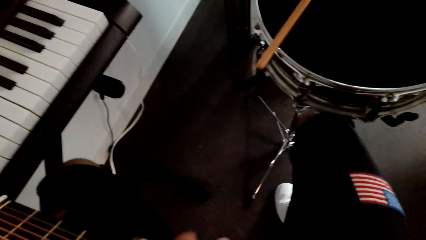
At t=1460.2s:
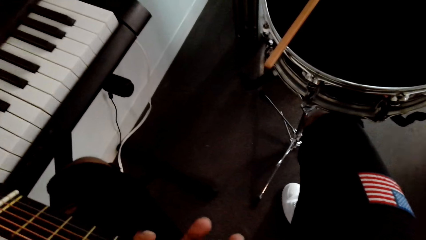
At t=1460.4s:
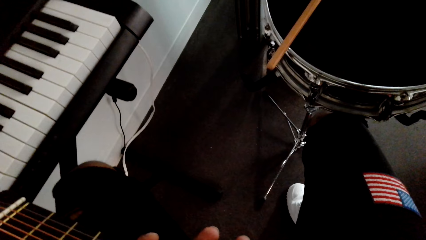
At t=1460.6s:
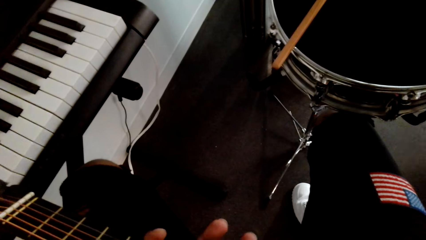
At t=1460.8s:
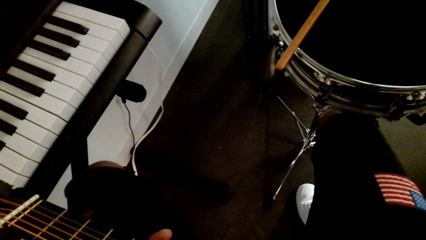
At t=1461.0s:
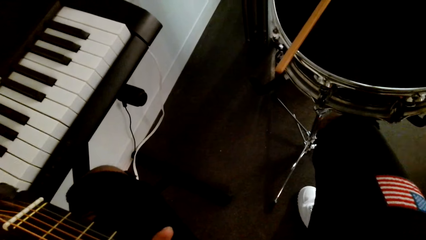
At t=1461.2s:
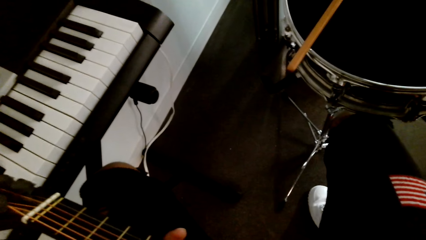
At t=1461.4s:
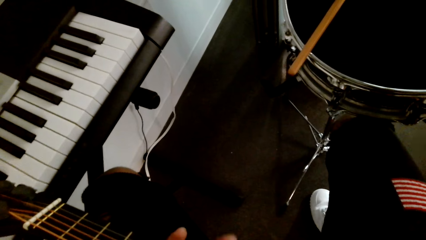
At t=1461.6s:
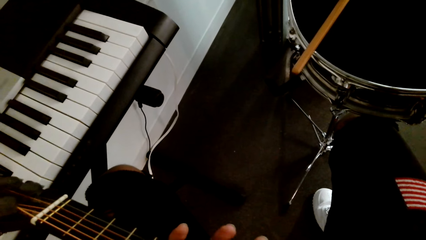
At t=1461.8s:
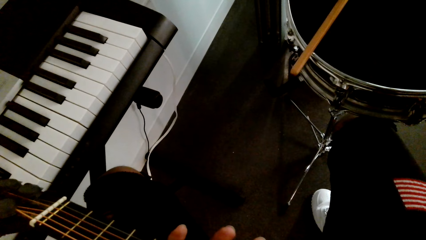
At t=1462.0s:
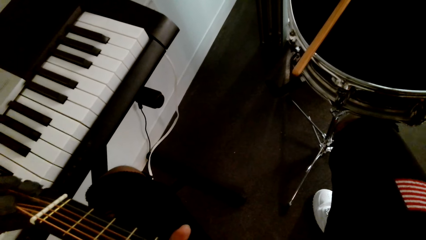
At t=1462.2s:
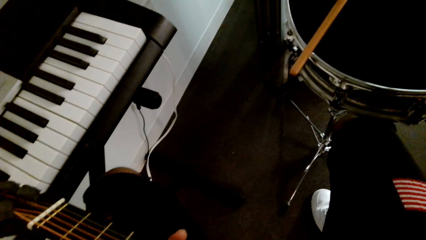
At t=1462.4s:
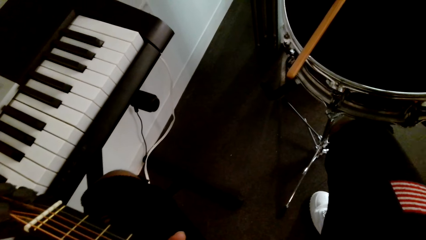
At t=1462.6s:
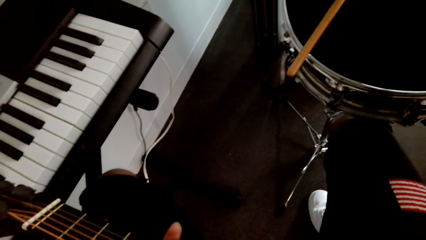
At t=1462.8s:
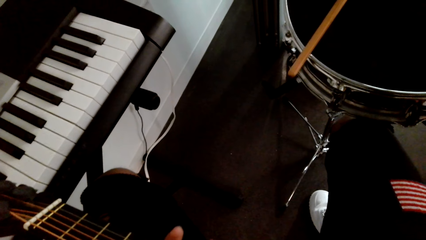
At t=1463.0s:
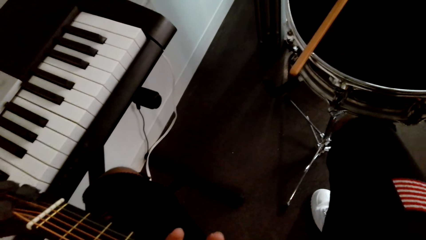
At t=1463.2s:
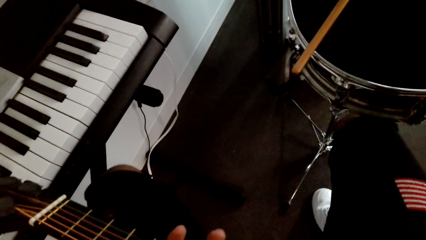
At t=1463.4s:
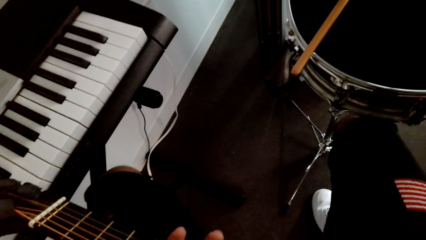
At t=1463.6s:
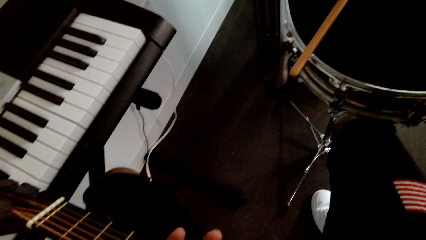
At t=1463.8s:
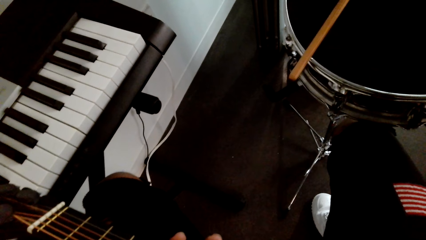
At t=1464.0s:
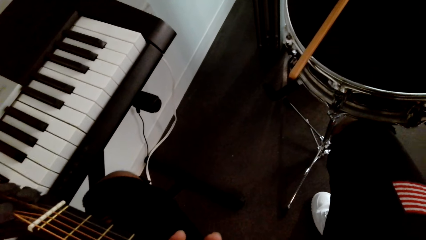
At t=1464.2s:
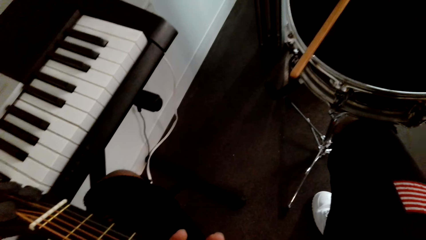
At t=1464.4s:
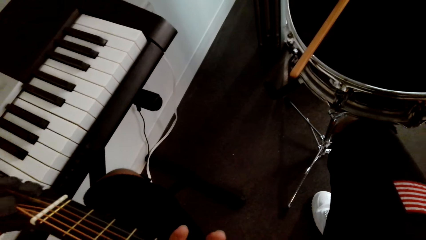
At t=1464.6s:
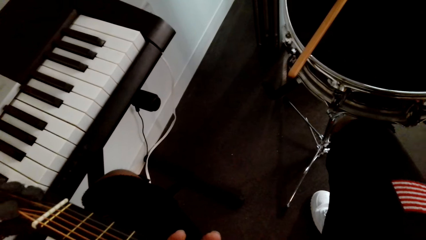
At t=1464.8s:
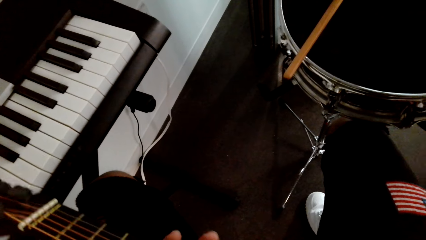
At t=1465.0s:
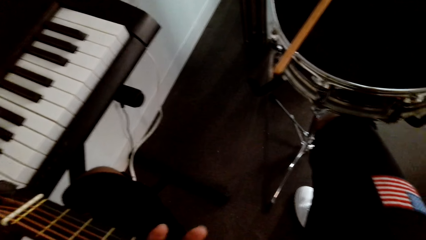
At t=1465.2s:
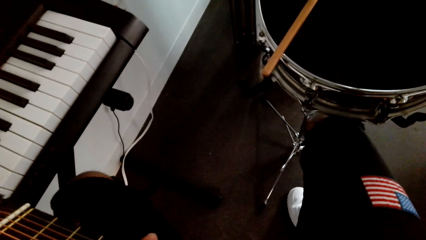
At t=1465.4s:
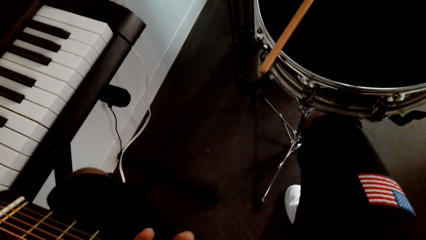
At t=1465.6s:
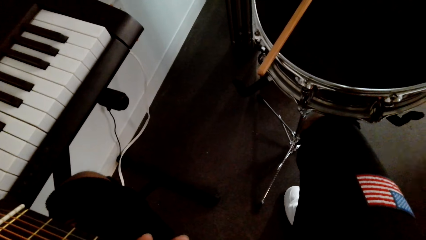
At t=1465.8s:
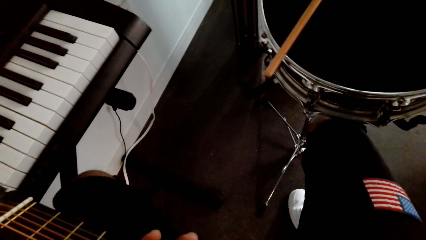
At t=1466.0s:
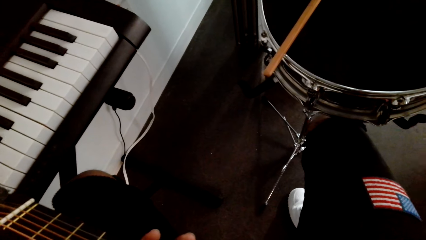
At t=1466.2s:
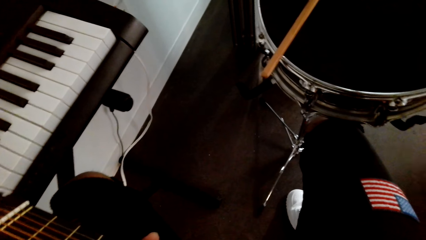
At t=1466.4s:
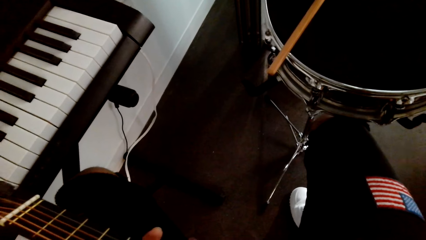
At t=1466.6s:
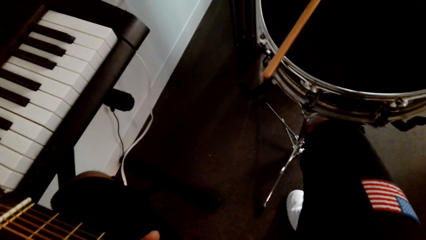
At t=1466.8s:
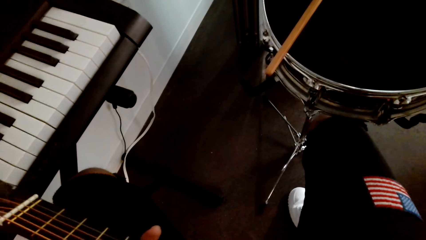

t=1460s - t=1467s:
The camera wearer plays a guitar.

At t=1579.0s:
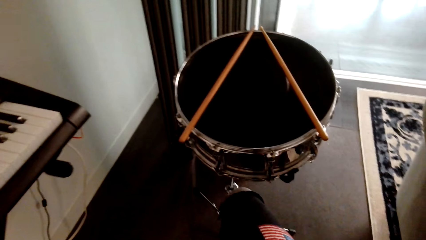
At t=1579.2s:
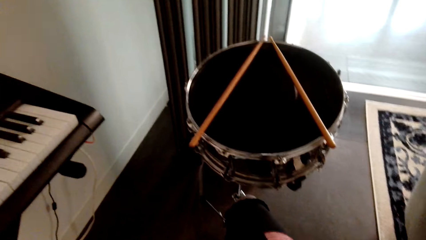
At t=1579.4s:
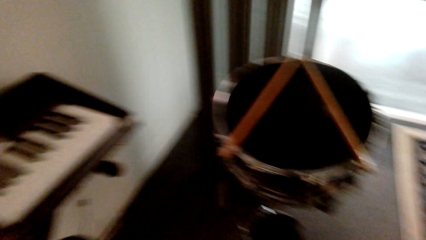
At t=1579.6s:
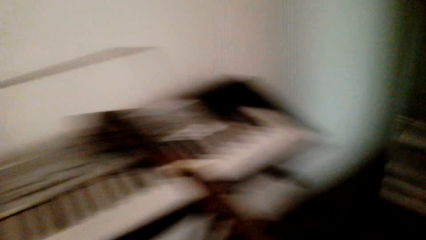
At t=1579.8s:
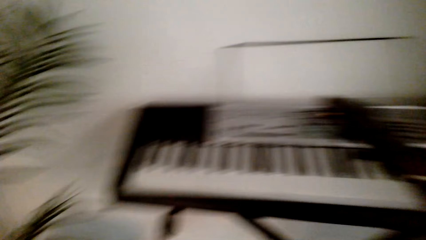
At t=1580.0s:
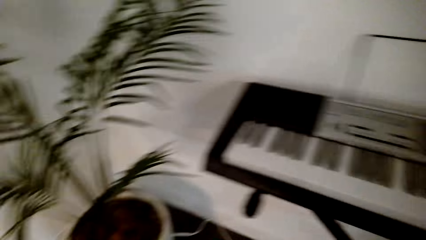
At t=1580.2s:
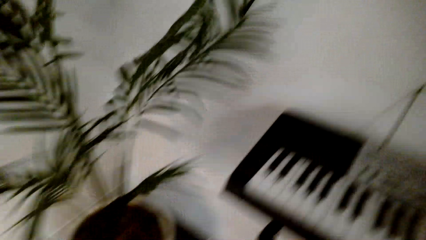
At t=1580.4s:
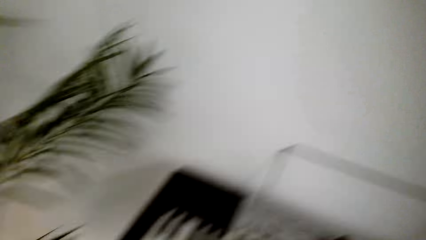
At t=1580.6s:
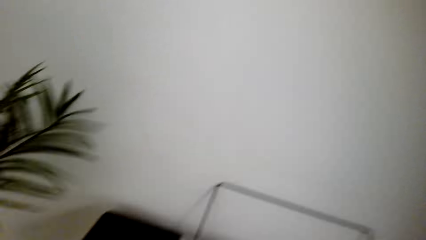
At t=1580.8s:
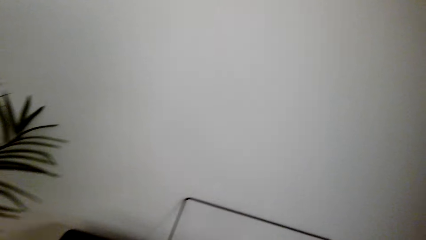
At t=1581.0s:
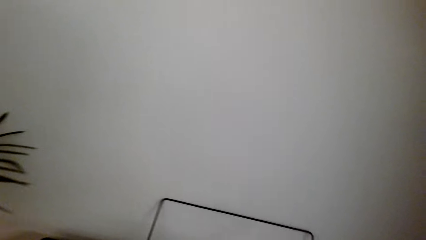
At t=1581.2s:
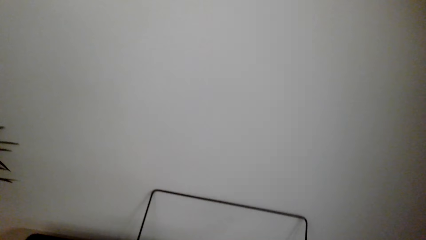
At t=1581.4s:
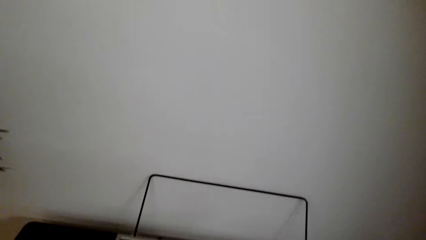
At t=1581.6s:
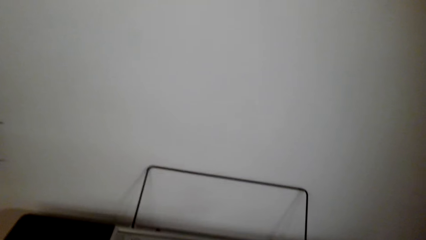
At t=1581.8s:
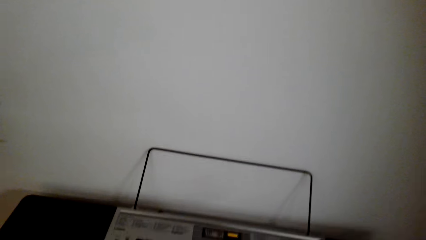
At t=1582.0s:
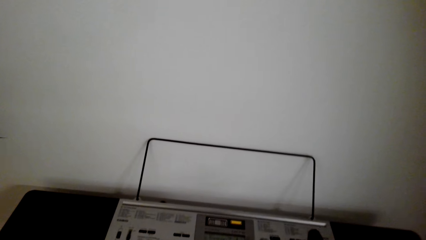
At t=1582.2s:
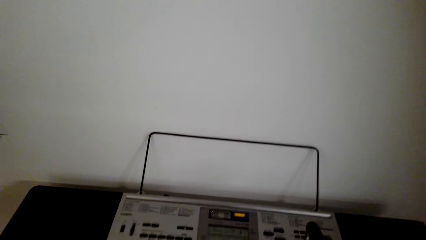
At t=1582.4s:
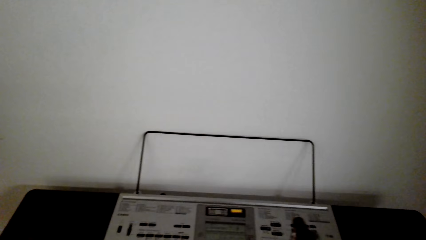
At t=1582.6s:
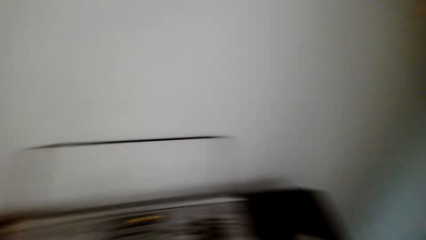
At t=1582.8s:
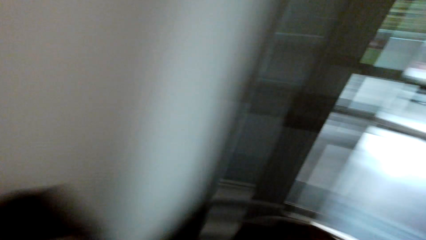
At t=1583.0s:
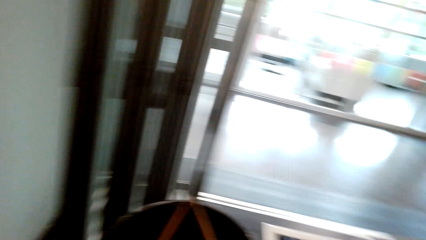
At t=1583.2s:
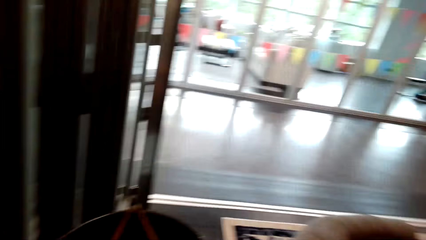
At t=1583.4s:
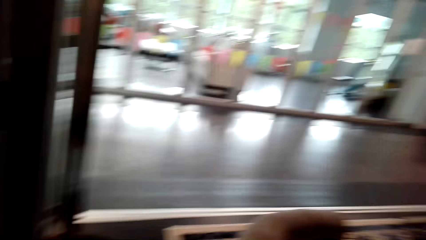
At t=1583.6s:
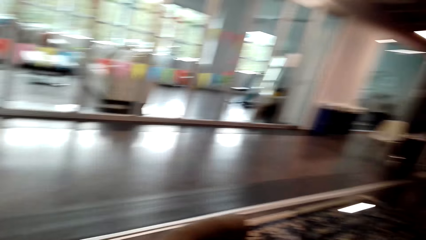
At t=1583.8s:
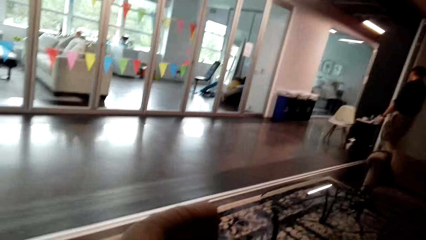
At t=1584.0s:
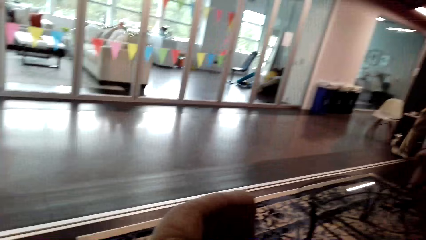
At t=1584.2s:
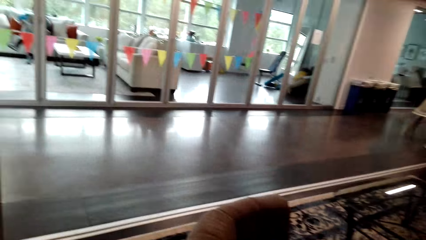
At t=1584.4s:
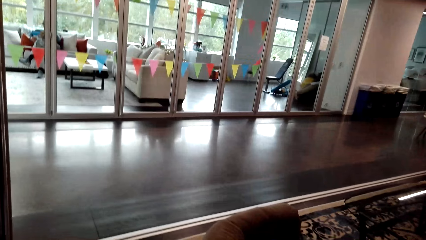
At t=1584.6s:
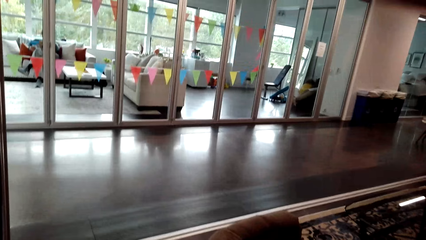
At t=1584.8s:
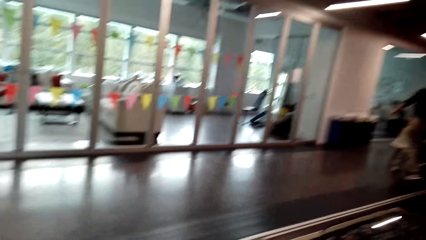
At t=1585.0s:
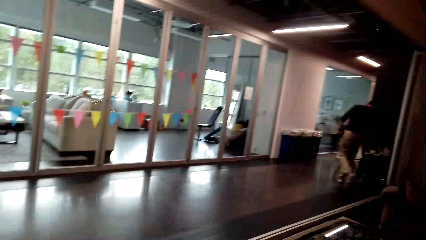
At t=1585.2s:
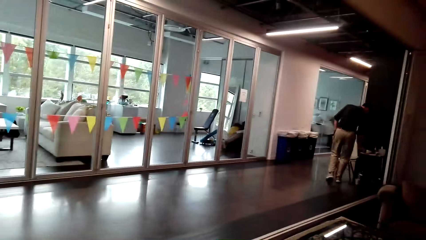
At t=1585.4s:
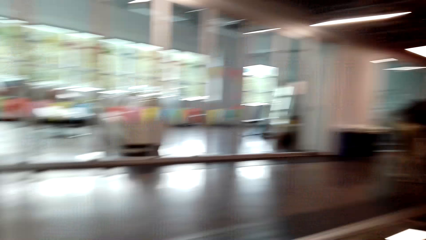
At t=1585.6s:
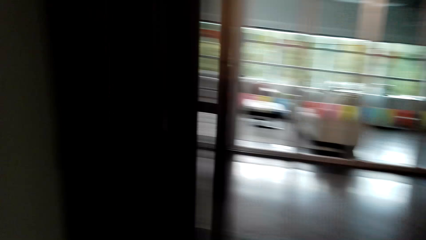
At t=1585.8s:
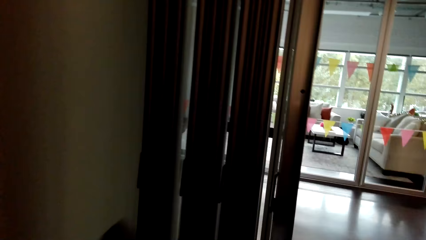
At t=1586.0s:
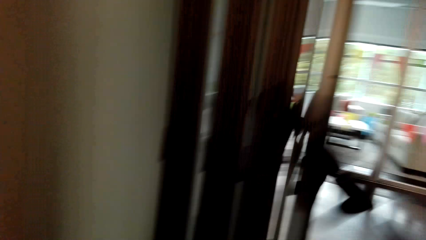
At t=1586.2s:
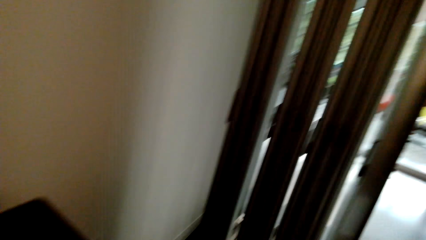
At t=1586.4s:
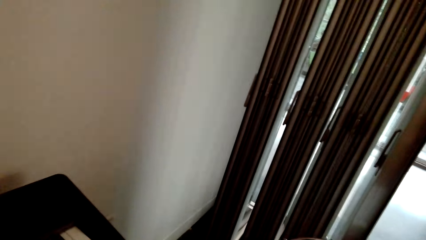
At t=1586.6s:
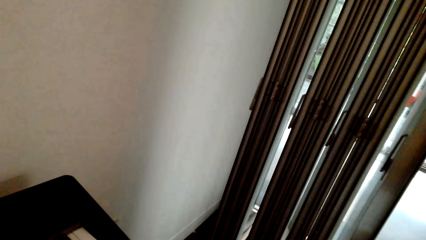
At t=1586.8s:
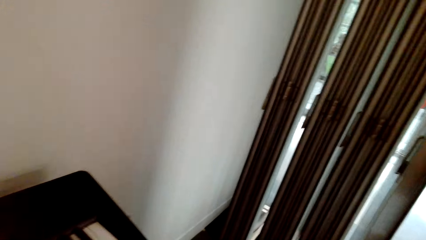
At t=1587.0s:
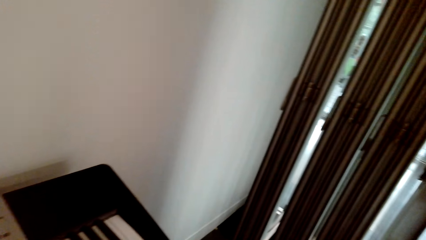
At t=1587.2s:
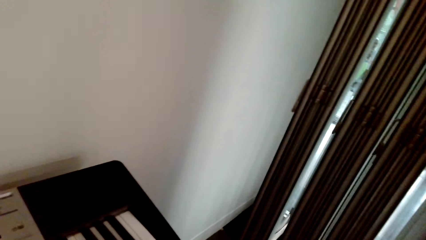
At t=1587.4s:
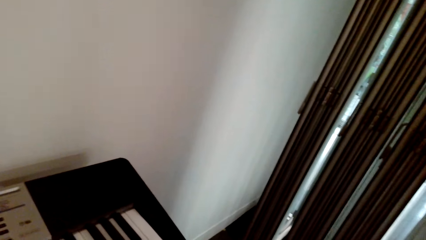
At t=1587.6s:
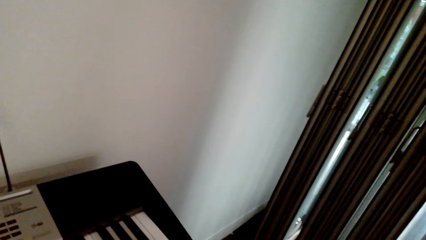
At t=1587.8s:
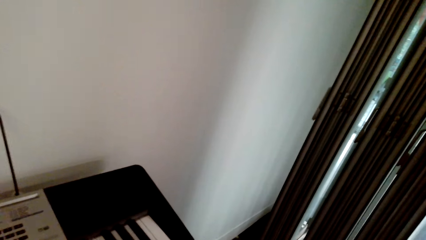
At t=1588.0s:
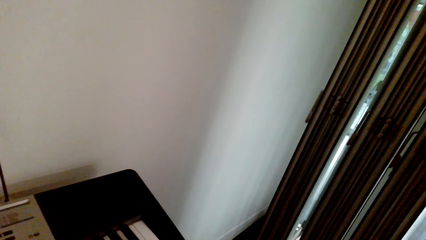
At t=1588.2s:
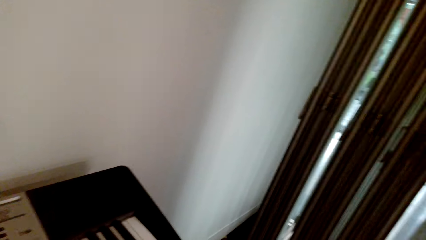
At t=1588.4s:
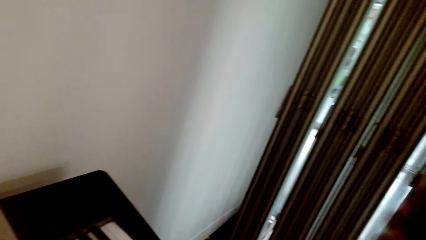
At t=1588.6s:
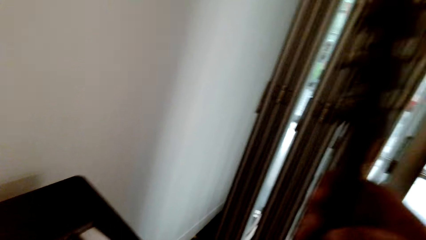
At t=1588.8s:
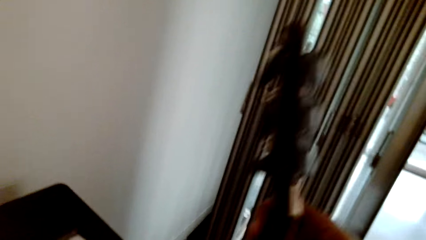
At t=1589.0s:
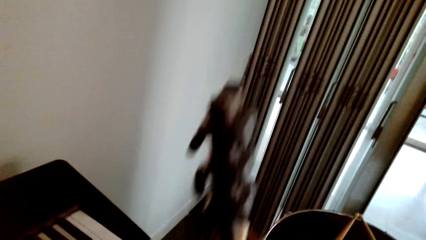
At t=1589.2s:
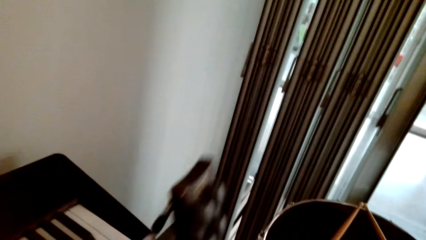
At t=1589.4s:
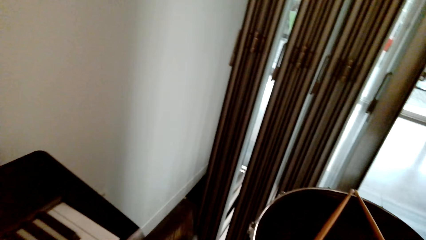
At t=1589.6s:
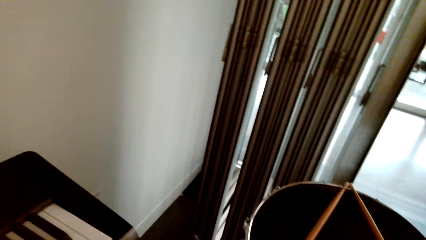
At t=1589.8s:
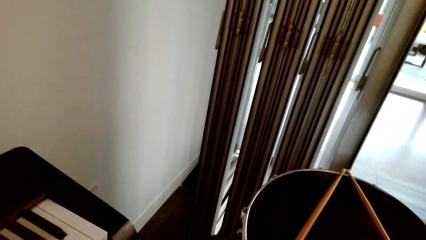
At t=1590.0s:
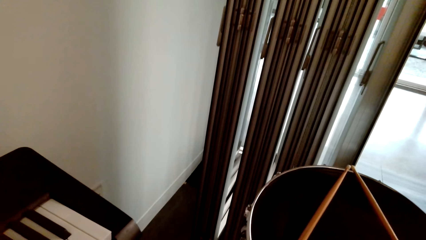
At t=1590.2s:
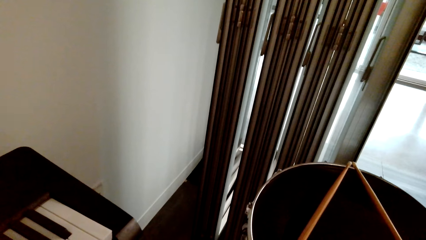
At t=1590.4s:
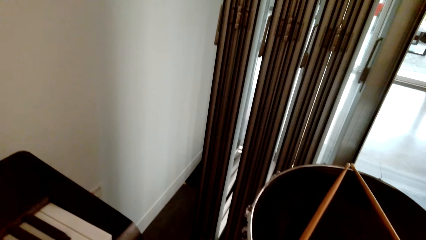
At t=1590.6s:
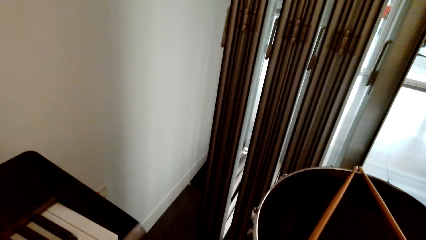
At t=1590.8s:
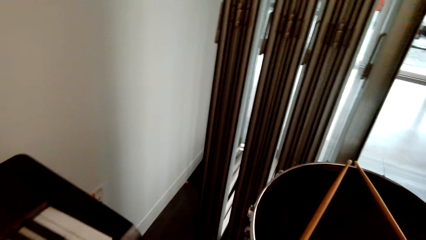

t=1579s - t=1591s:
The camera wearer looks around. They laugh. They lift a guitar up.
